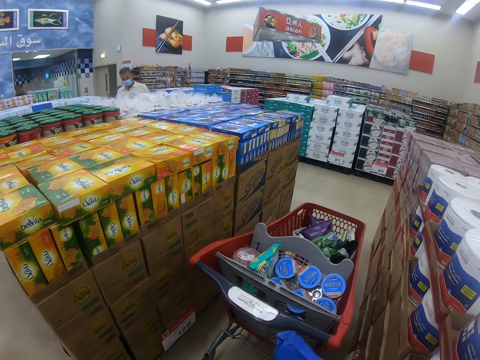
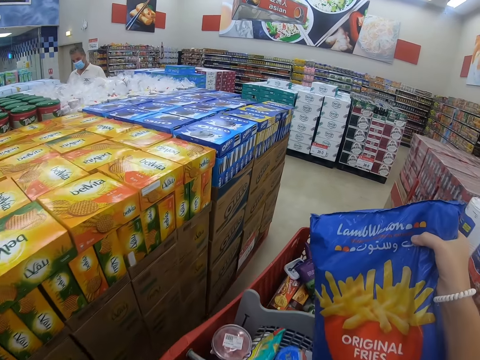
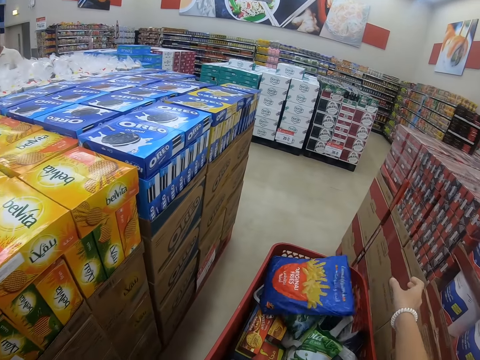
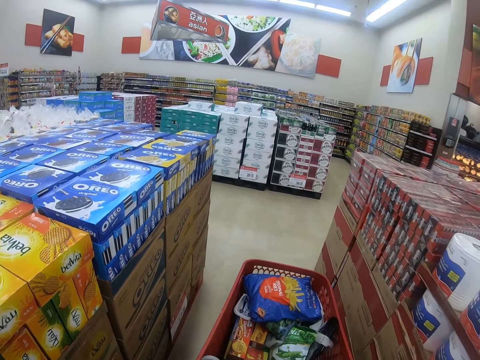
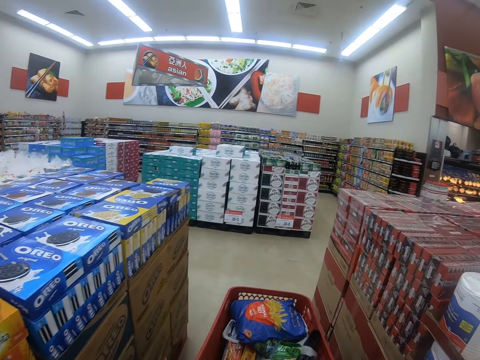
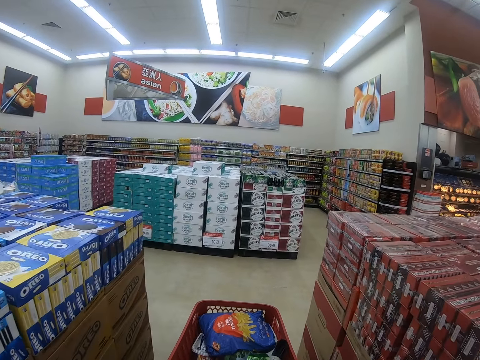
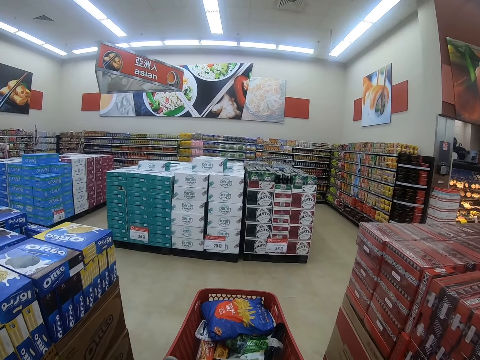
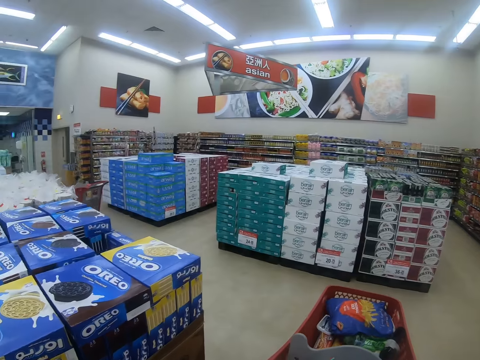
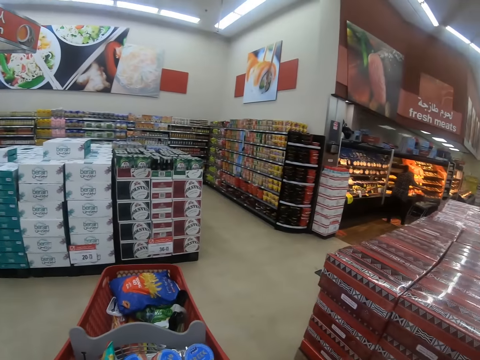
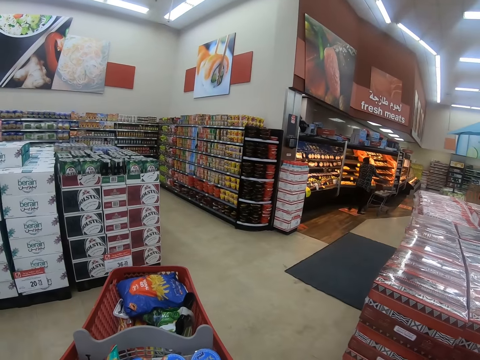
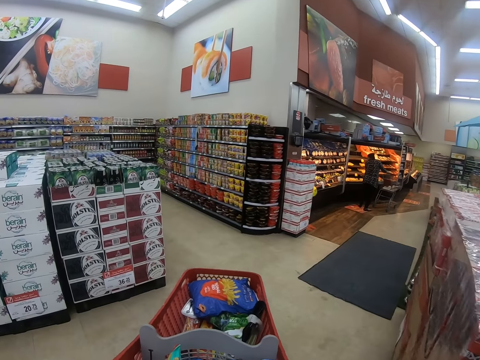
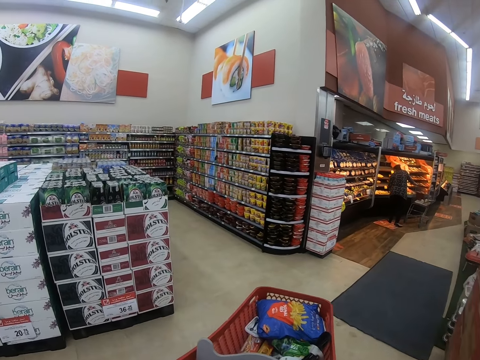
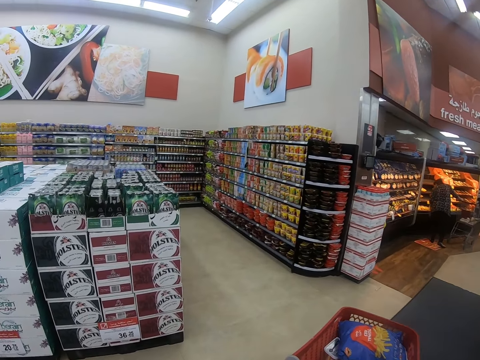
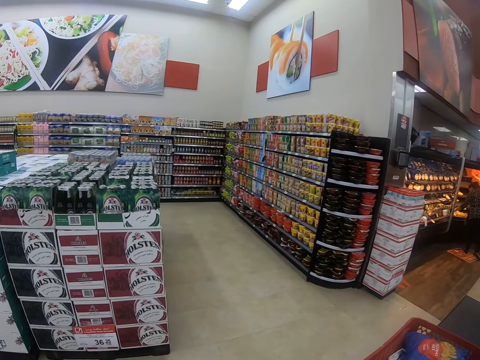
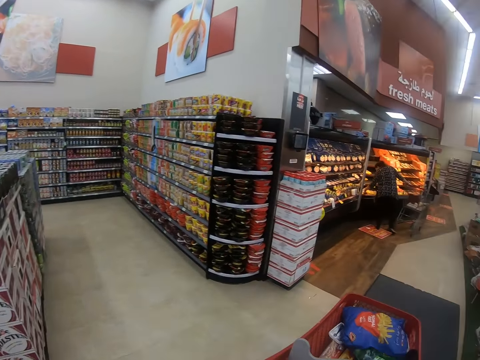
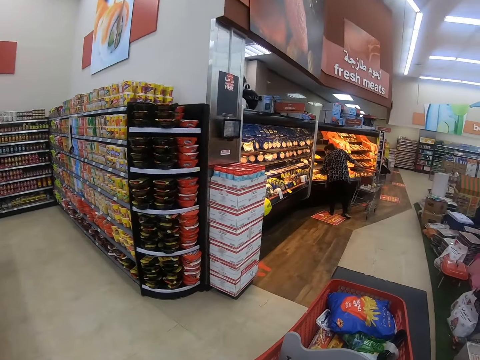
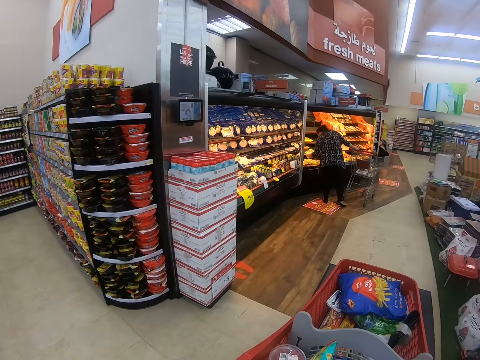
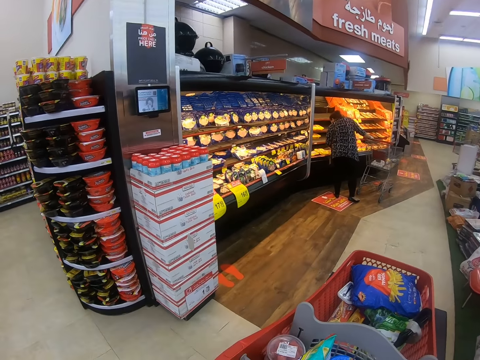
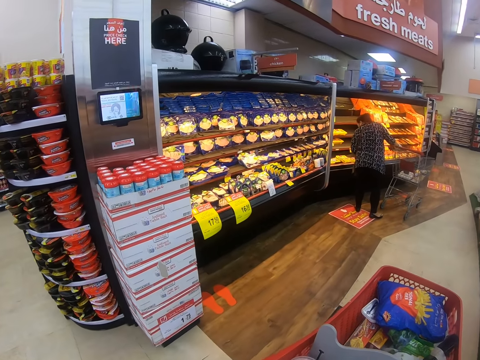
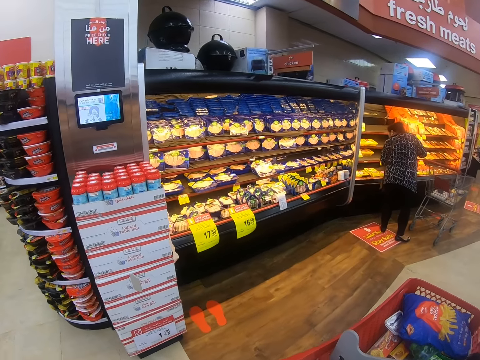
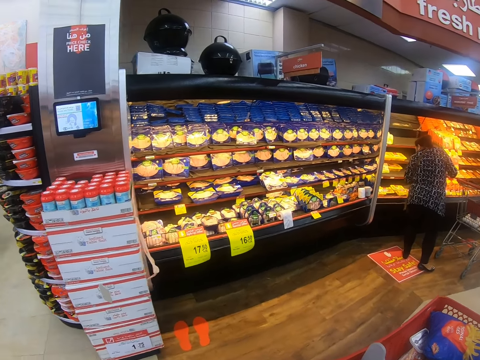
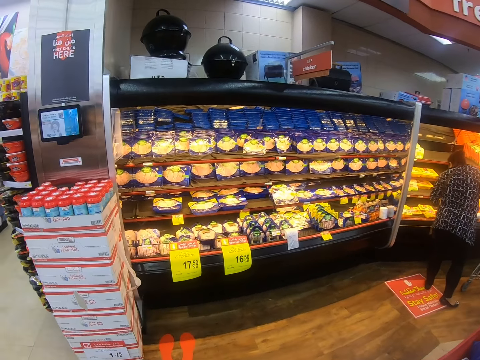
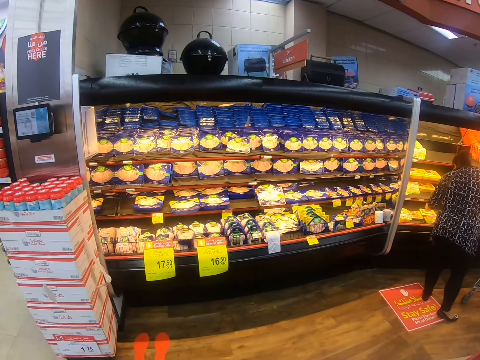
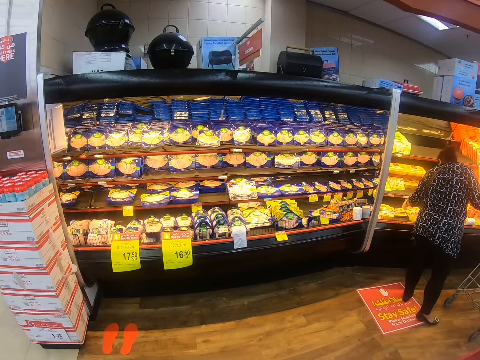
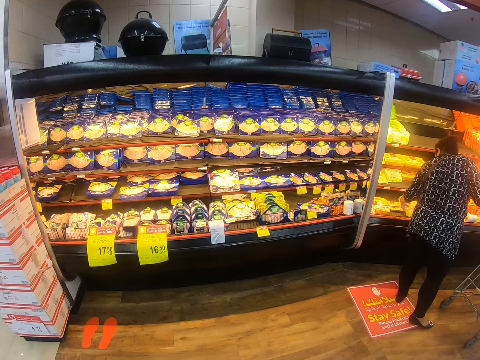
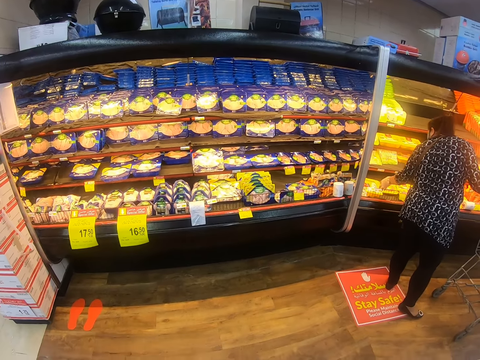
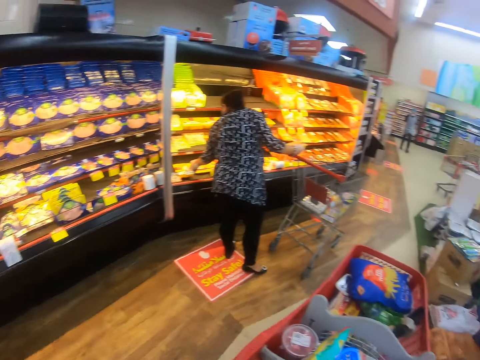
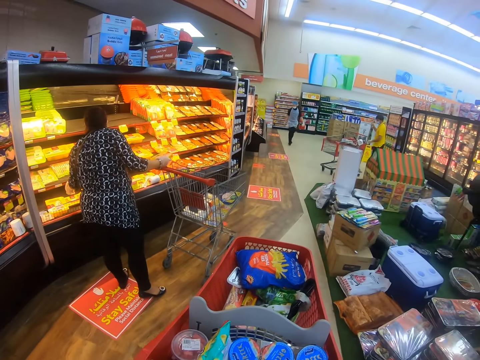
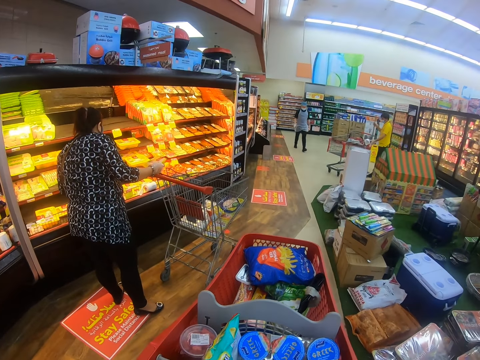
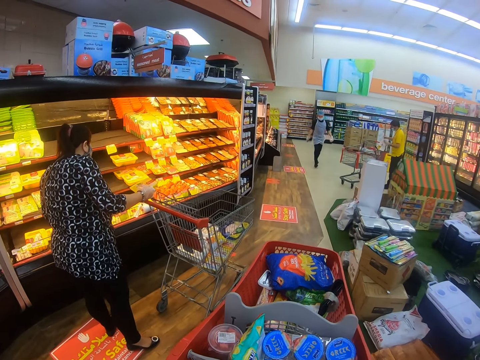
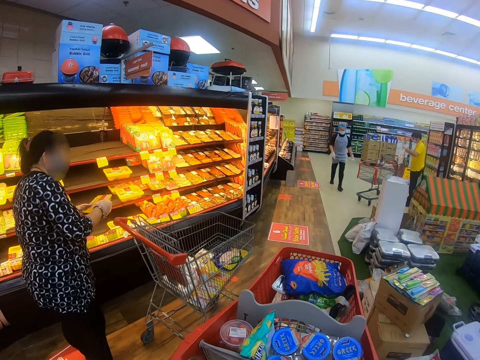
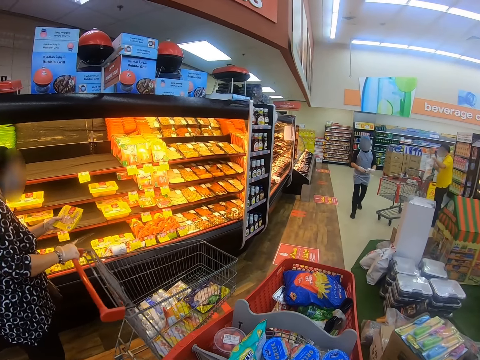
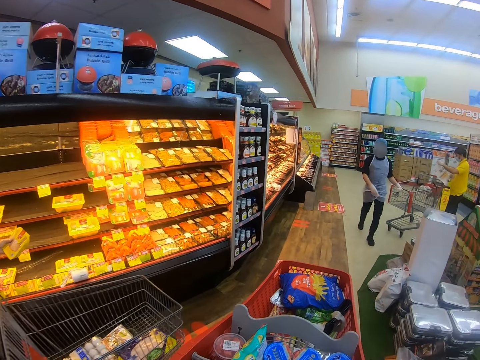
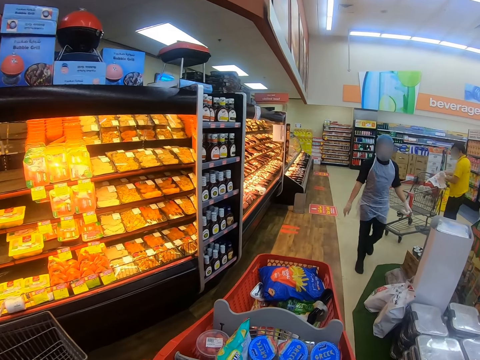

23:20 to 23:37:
The camera wearer places the fries inside the trolley. They push the trolley, pull the trolley around the supermarket, and look around the supermarket shelf. A lady pushes the trolley. The camera wearer pushes the trolley. They look around. They push the trolley. A man steps forward. Another man looks at the paper.

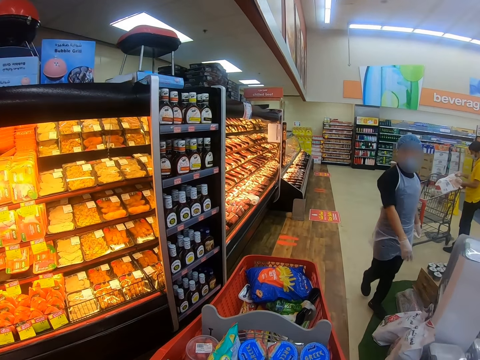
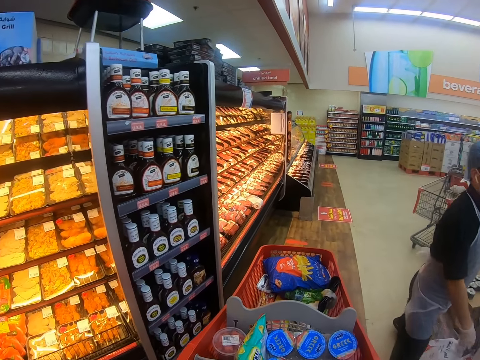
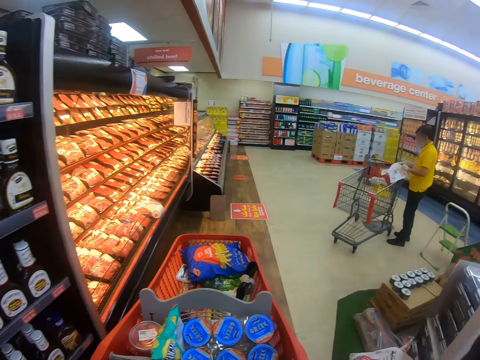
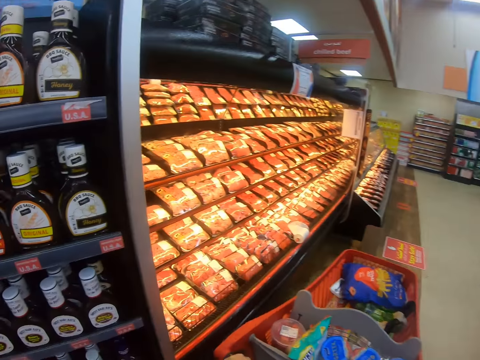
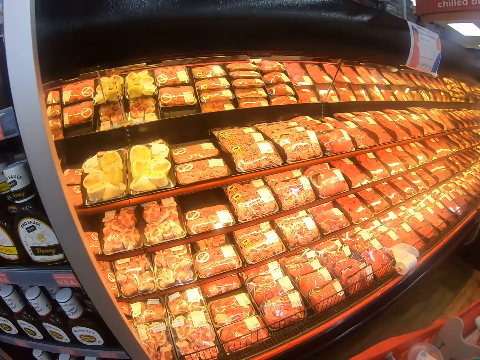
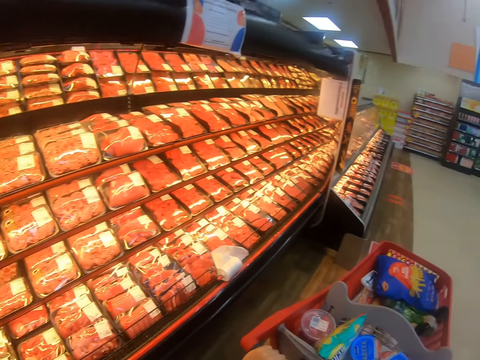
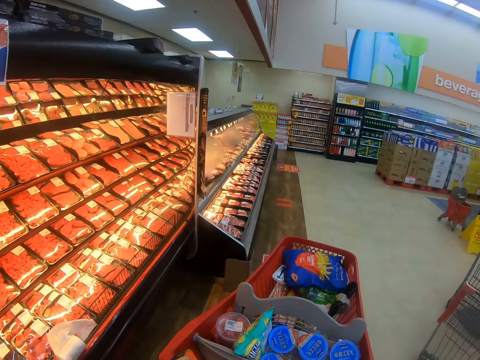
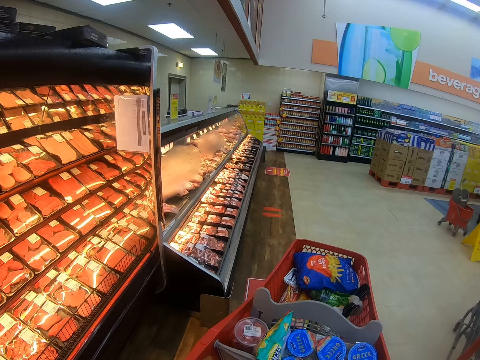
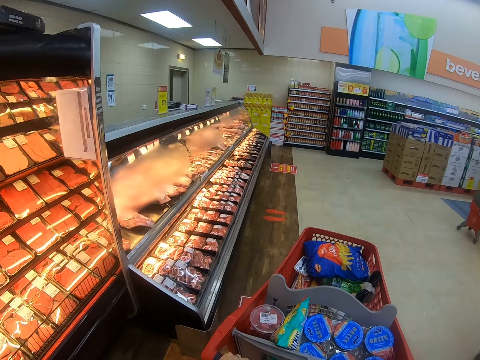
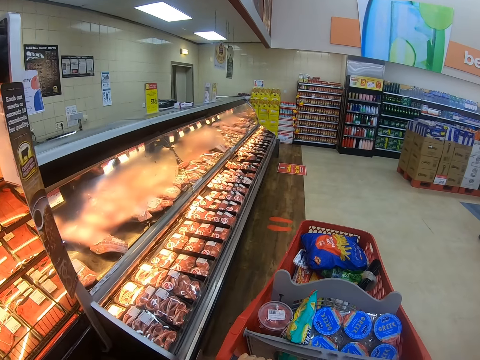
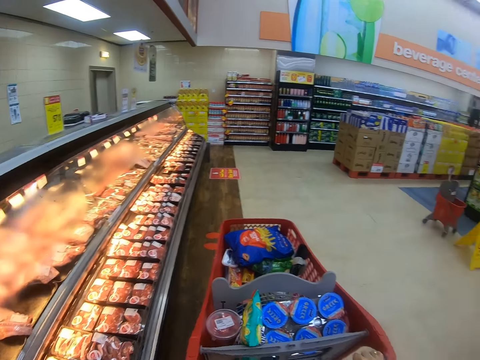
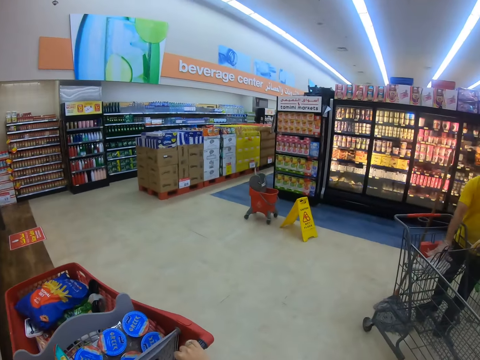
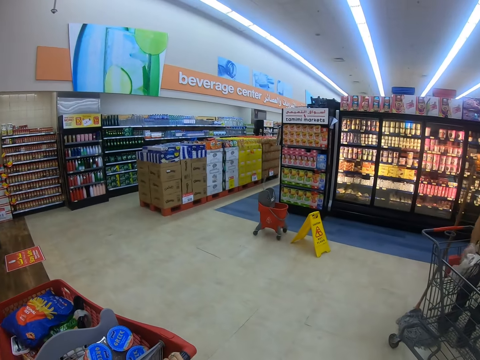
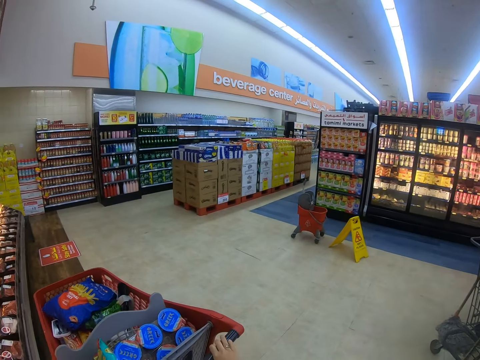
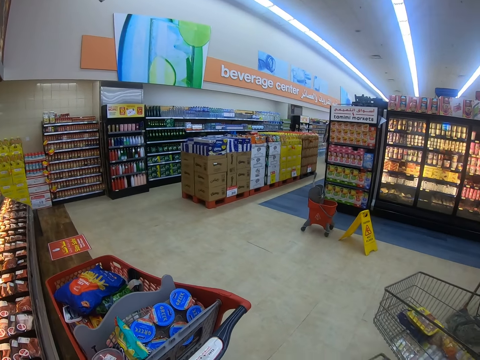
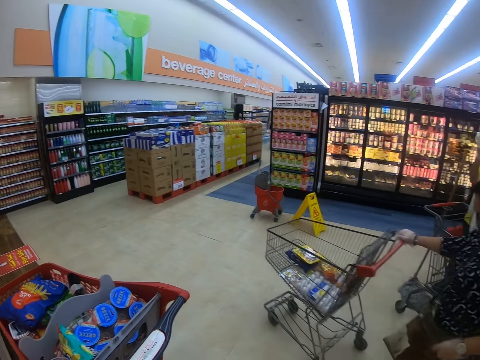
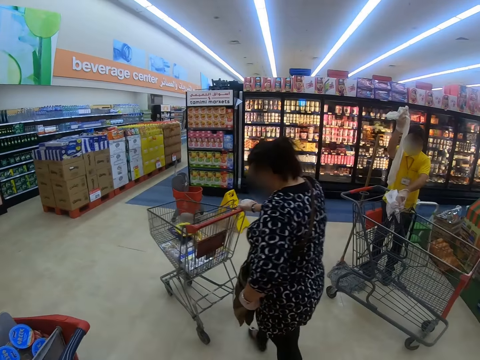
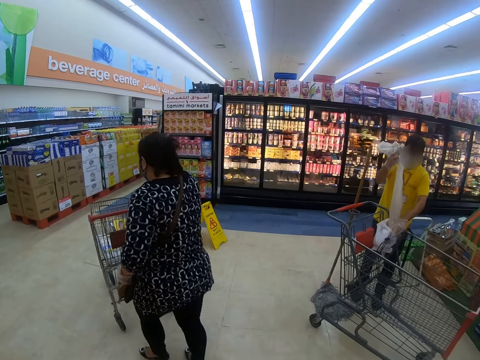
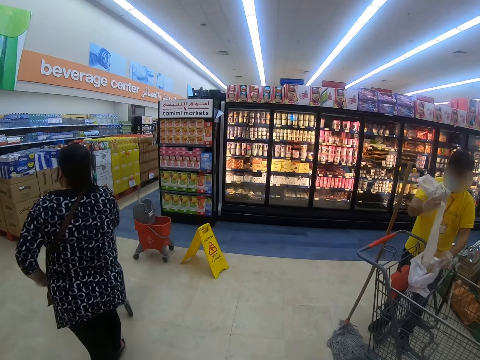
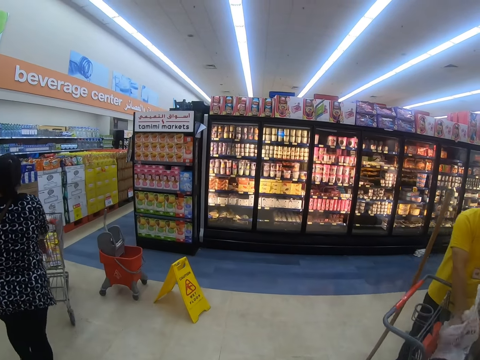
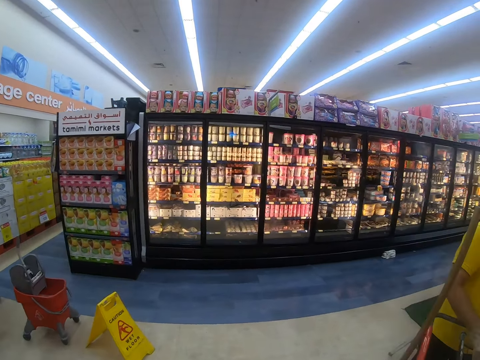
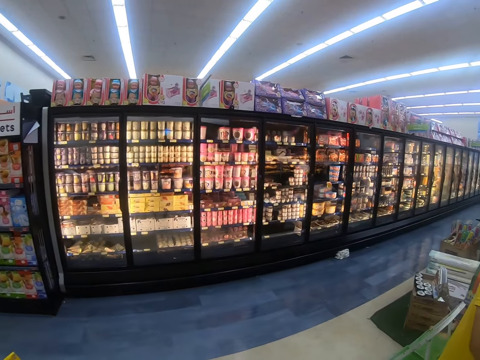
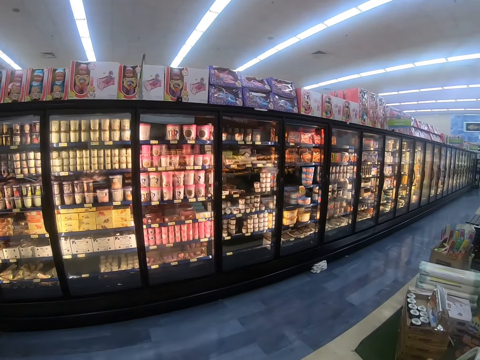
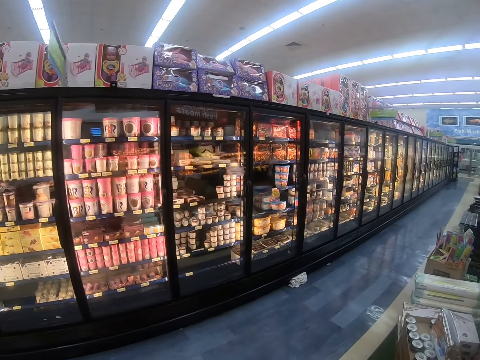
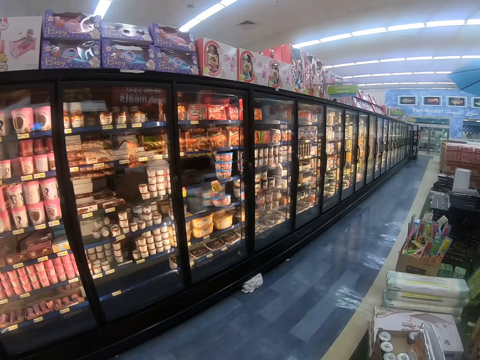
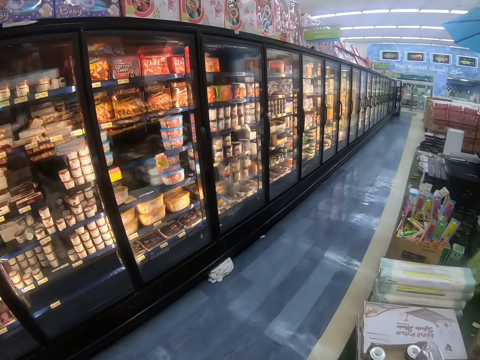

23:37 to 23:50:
The camera wearer pushes the trolley. The lady pushes the trolley. The camera wearer looks around the supermarket shelf and stops the trolley. They walk around the supermarket and look around the supermarket shelf.
